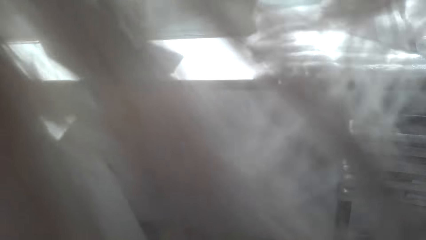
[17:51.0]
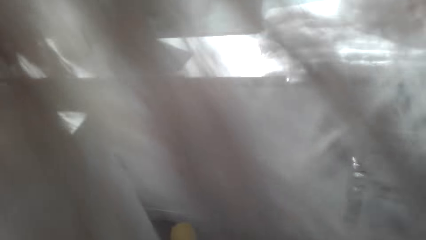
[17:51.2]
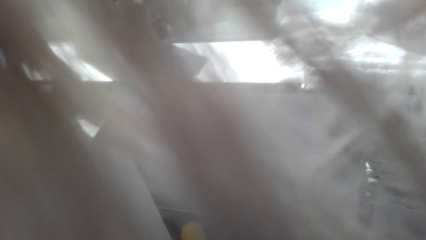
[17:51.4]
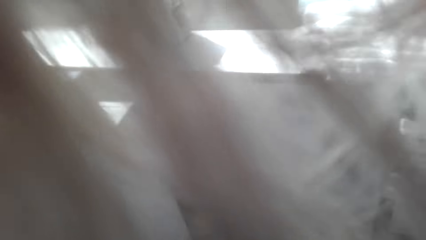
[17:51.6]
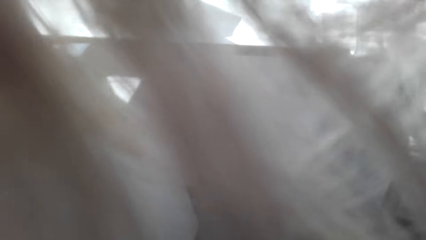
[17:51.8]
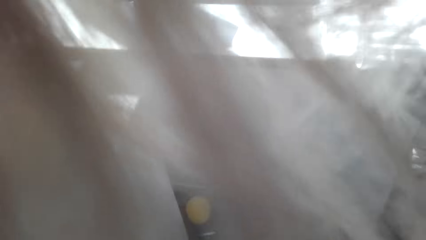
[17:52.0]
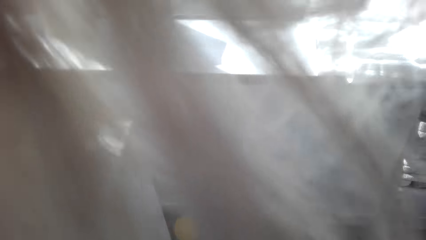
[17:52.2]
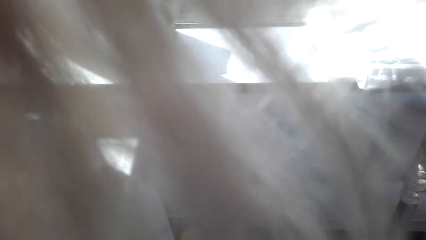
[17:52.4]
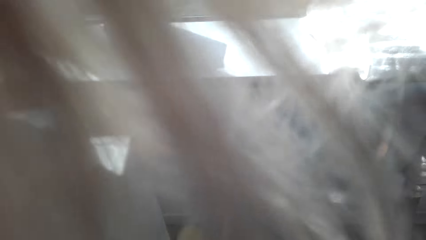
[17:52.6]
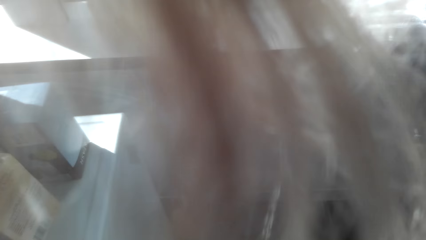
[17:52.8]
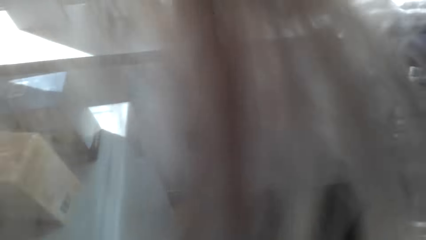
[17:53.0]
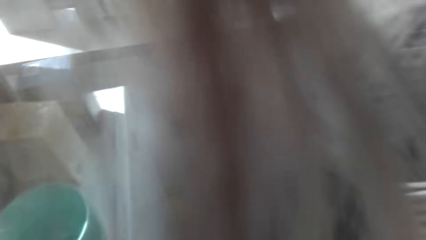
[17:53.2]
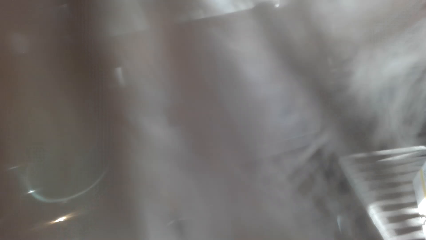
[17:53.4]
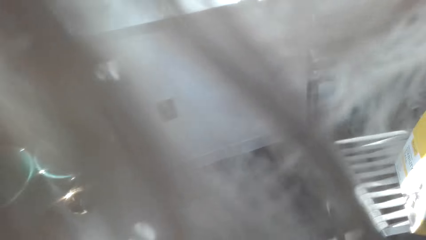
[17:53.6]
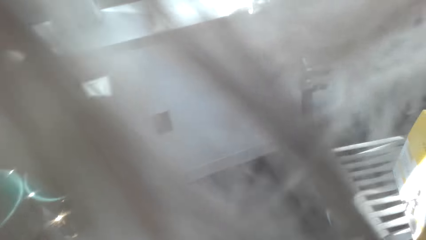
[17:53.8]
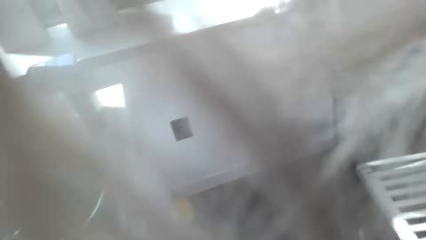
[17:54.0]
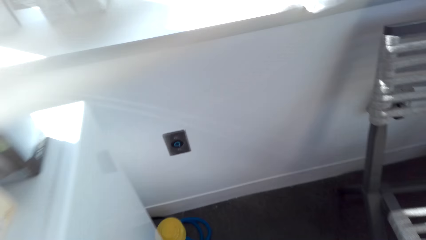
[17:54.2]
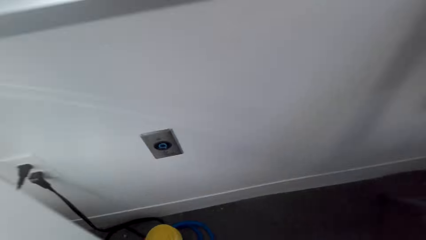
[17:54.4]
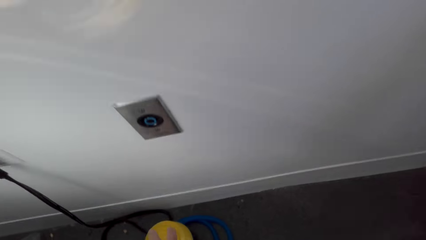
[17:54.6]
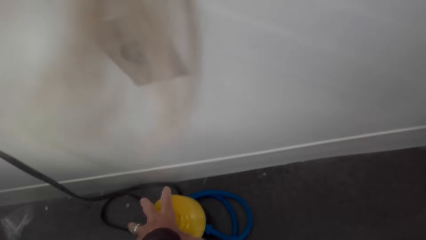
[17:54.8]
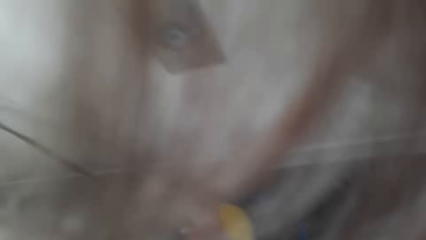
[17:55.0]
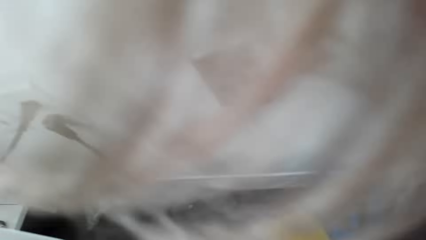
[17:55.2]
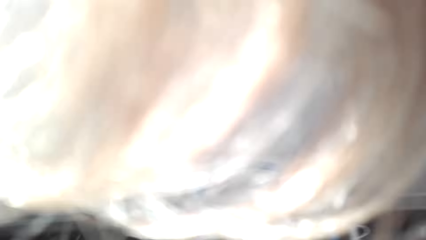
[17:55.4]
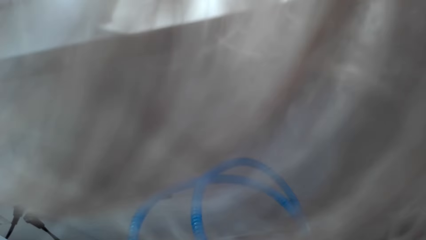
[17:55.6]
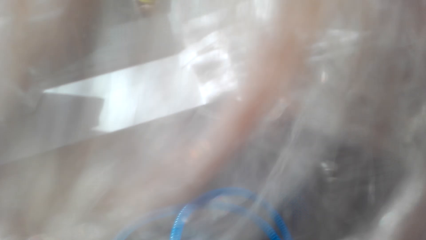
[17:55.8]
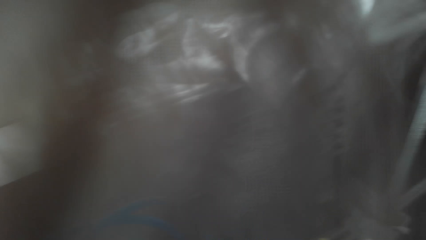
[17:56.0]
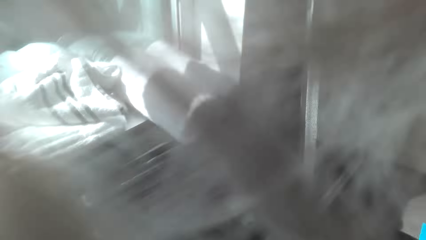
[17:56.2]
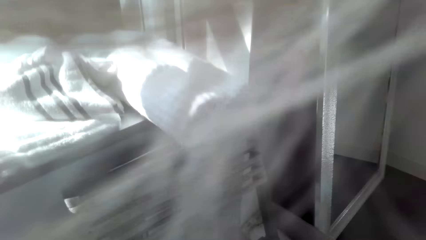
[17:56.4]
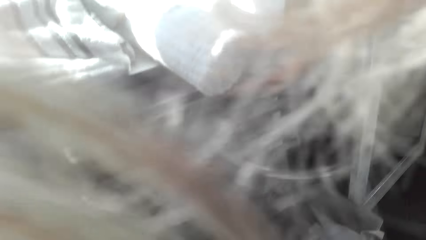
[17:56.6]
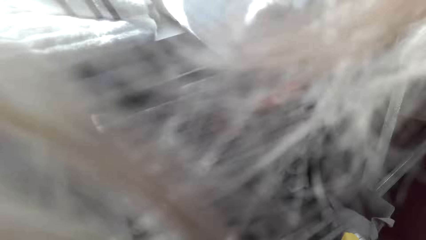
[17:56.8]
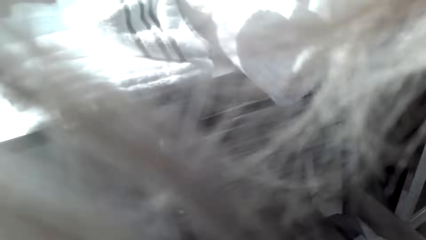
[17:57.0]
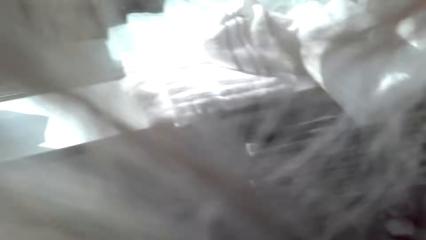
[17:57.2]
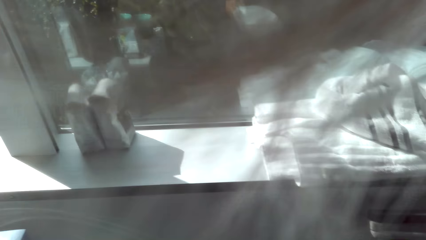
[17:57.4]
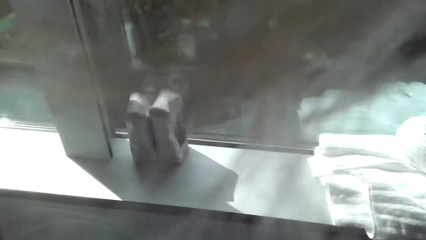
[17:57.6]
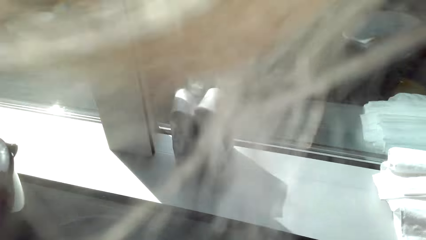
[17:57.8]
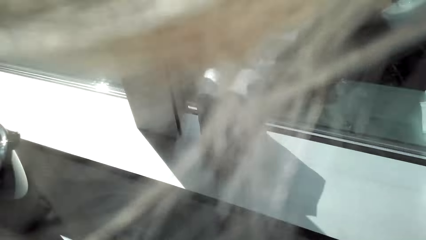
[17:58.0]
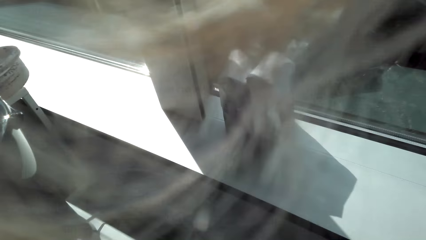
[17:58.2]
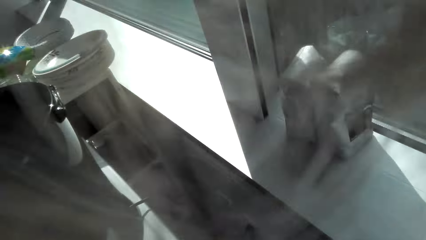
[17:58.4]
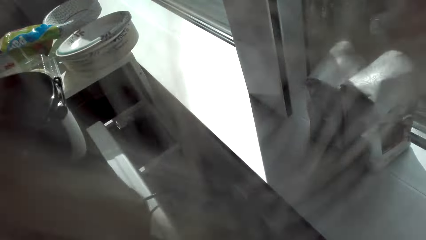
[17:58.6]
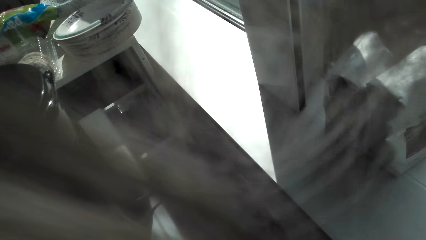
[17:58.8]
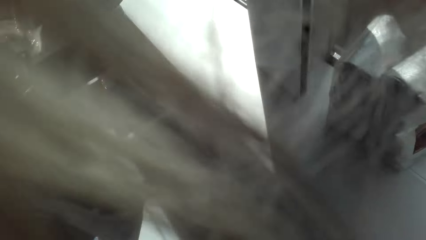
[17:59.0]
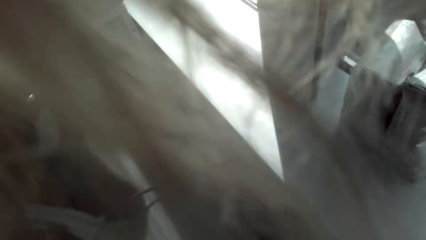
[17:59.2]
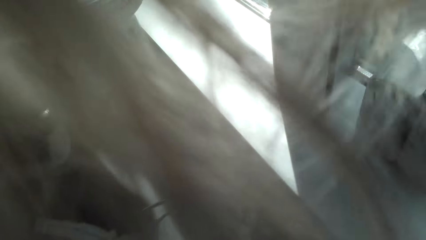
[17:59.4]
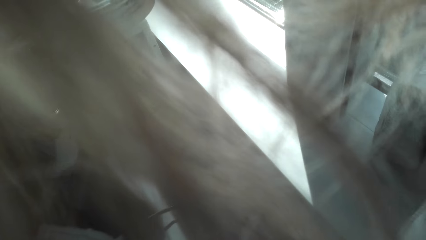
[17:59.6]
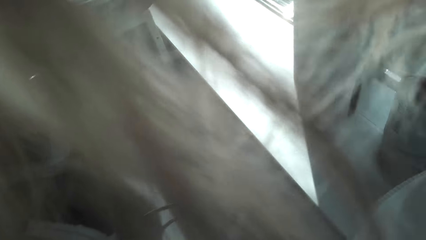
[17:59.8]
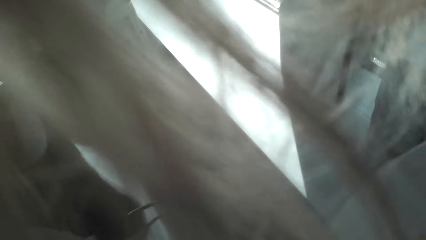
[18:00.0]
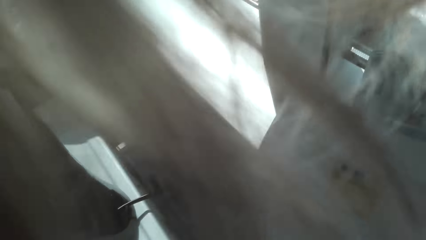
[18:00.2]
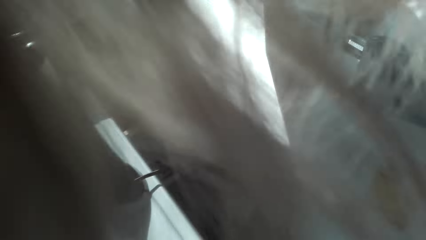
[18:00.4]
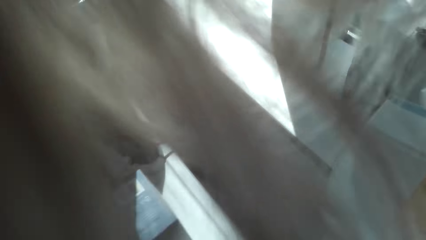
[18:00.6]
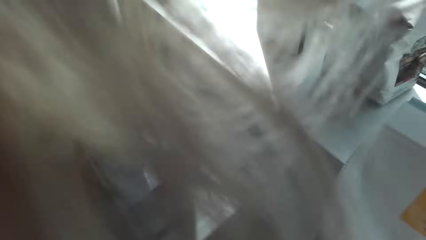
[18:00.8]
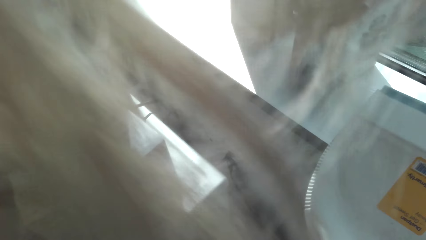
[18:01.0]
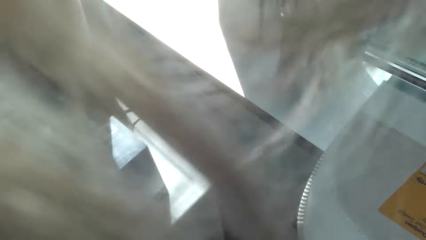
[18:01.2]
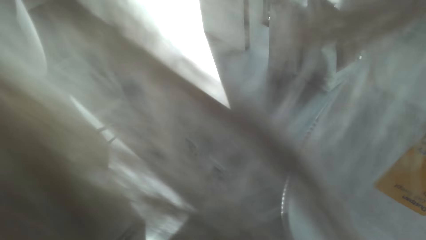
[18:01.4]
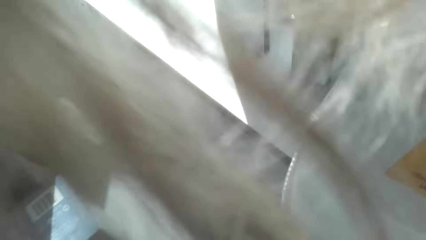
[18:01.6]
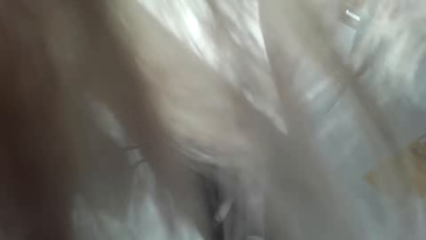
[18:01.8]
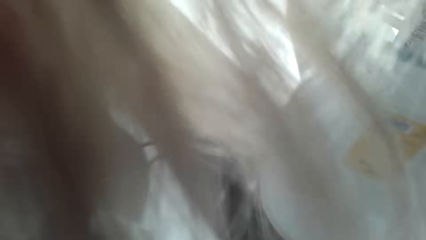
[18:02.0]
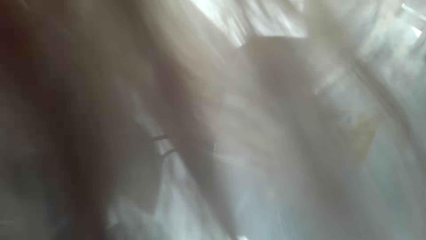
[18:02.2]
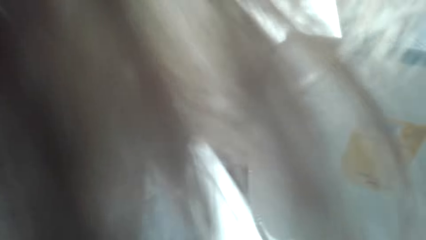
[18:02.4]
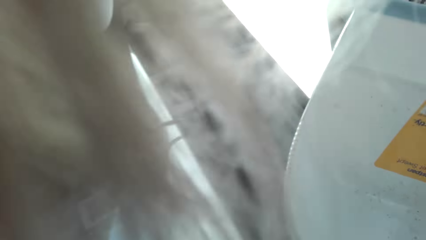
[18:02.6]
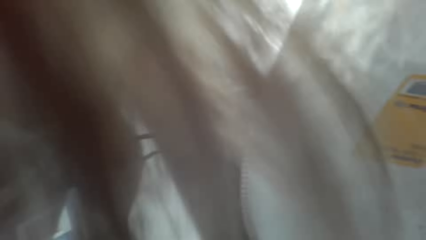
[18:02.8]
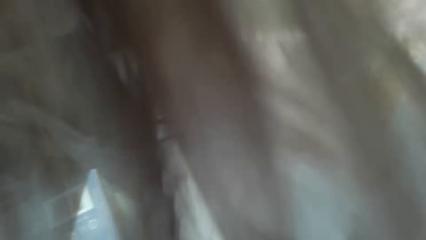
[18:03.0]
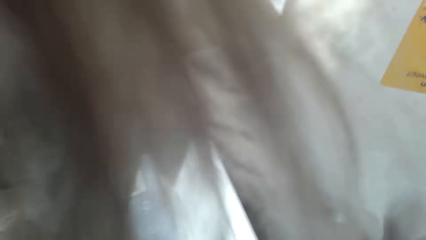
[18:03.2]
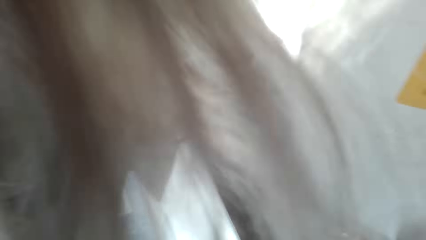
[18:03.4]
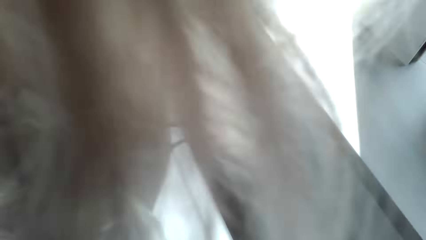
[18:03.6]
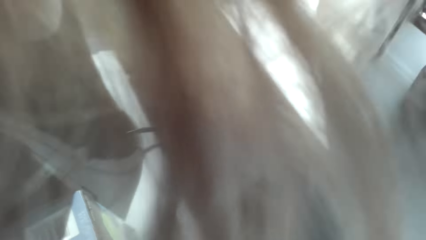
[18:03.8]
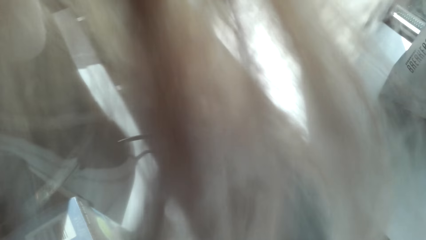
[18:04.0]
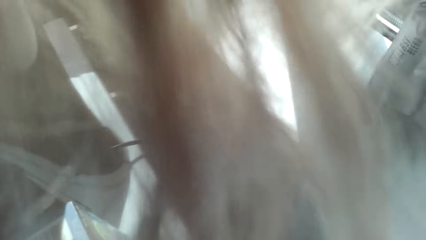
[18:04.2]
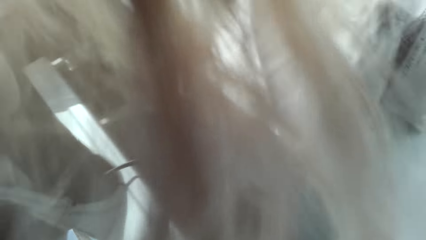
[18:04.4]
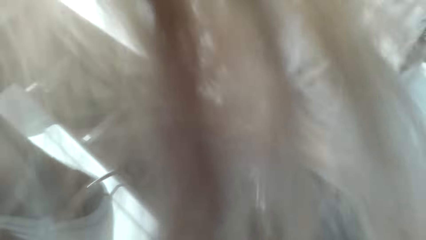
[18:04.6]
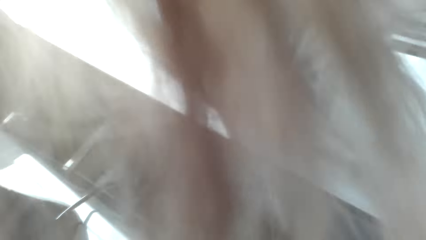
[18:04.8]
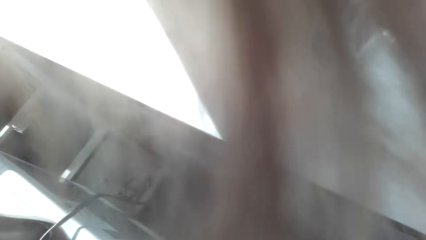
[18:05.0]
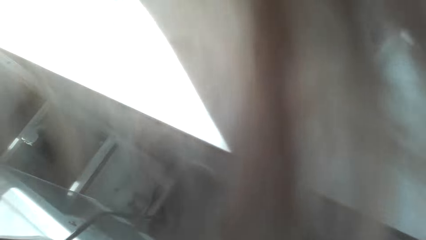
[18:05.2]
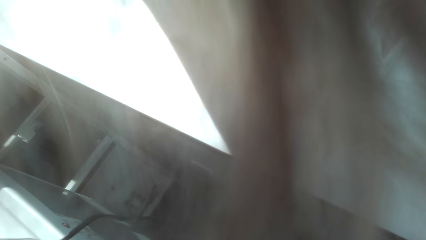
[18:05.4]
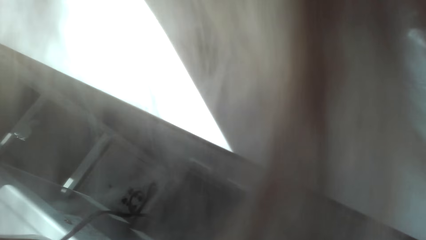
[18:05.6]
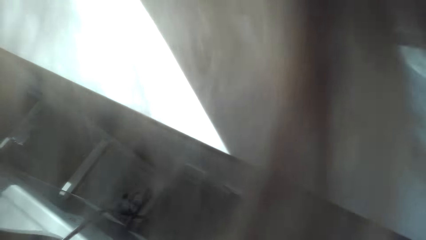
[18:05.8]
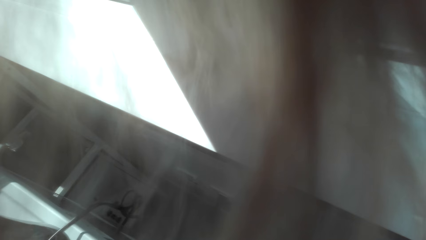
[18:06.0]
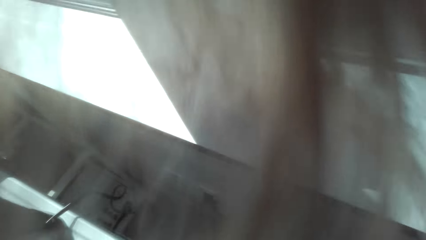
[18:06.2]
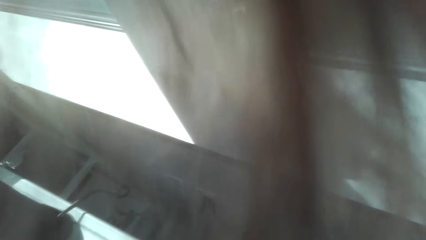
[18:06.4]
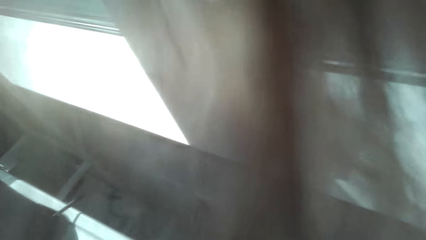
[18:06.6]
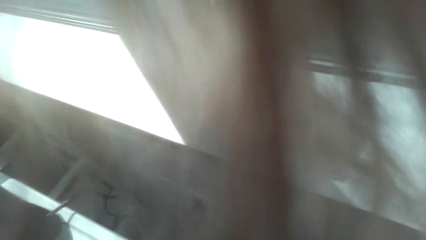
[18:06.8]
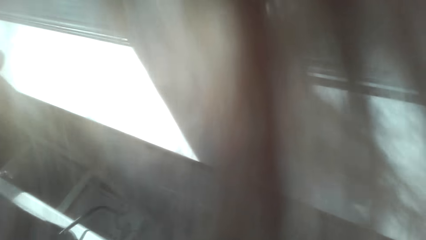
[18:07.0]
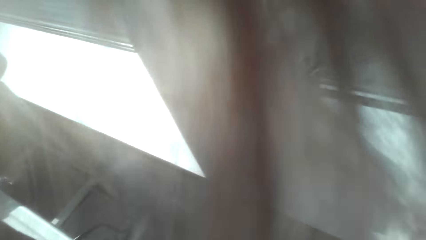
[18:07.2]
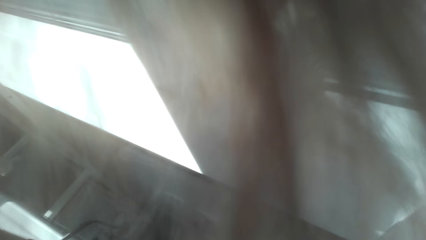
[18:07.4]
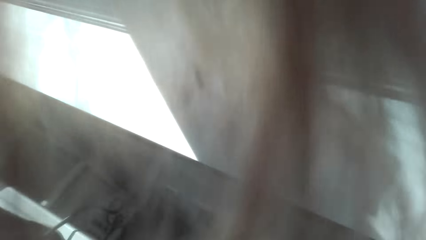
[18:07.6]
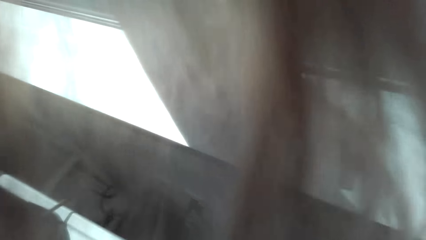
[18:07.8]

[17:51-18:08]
The camera wearer bends on the floor. They stand beside a window. They move the table.
